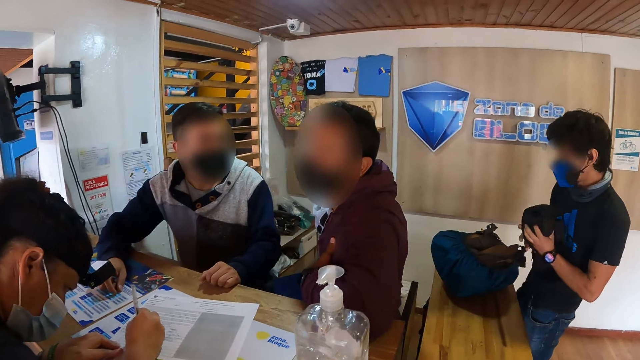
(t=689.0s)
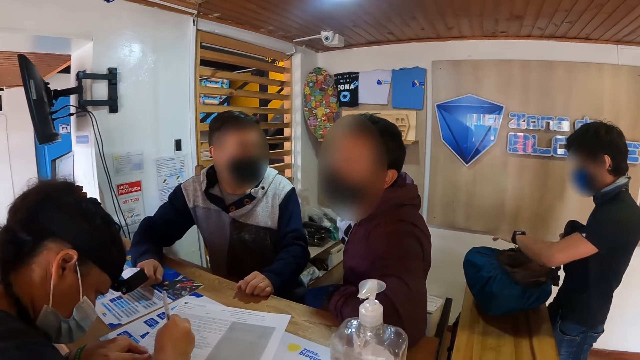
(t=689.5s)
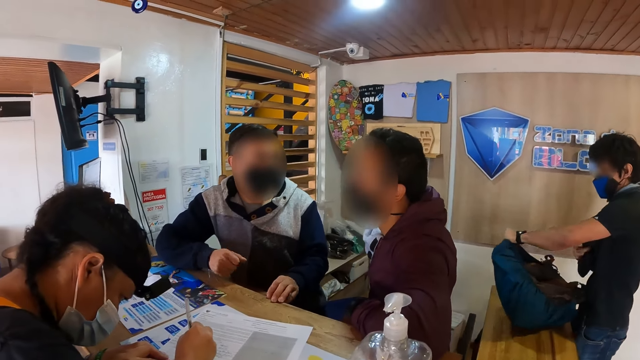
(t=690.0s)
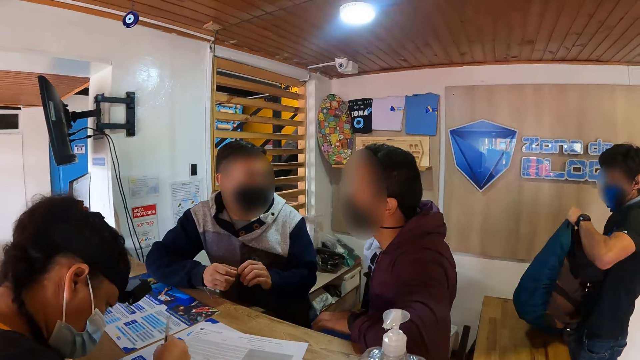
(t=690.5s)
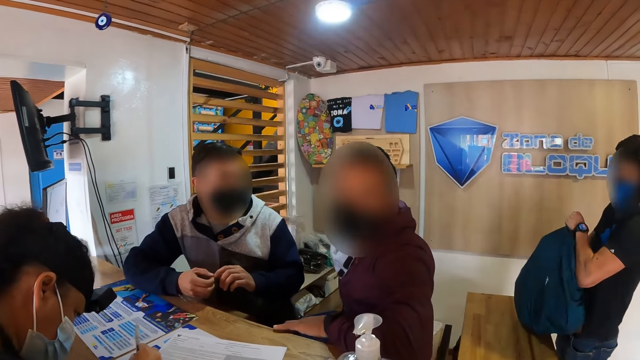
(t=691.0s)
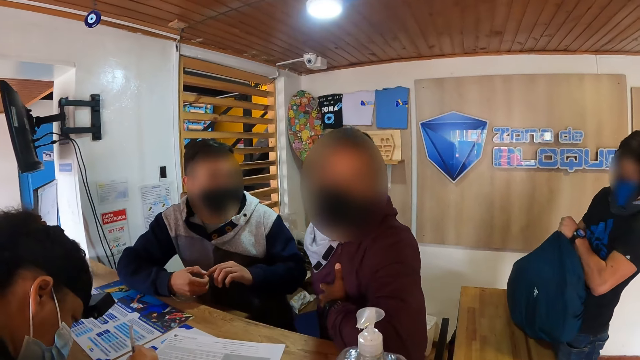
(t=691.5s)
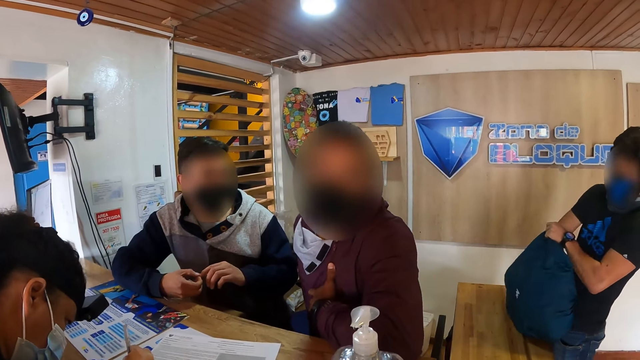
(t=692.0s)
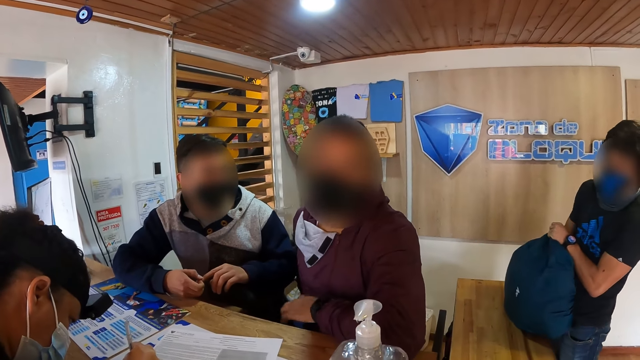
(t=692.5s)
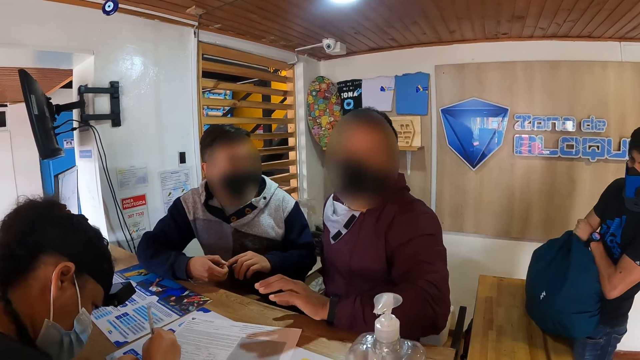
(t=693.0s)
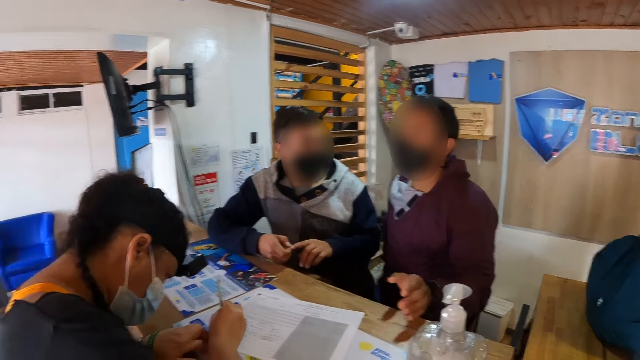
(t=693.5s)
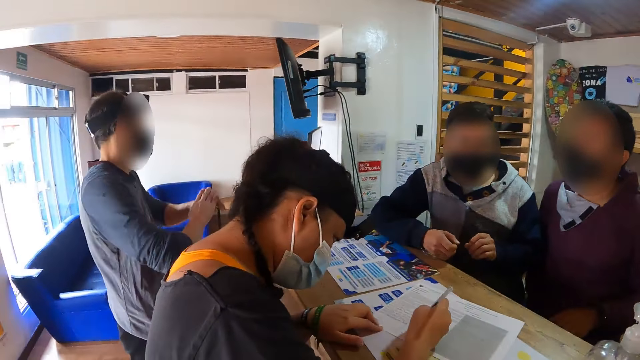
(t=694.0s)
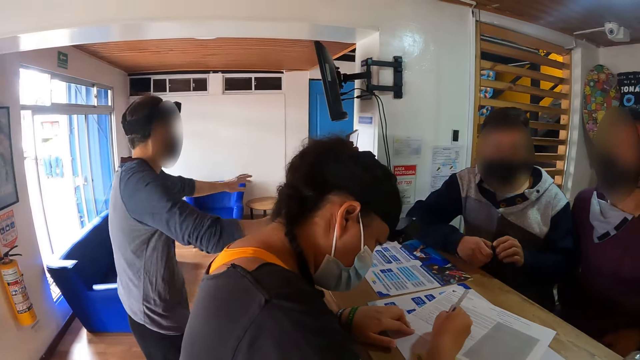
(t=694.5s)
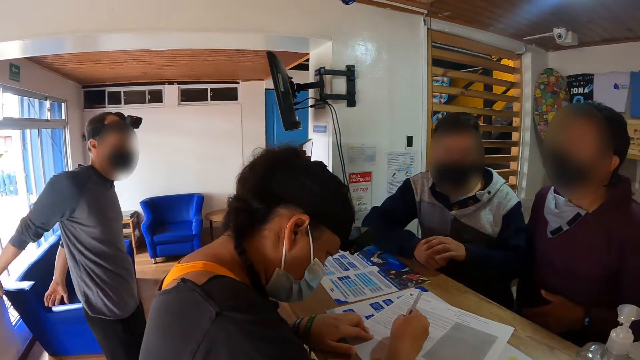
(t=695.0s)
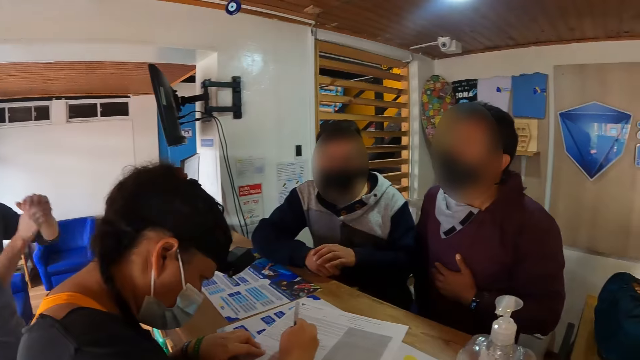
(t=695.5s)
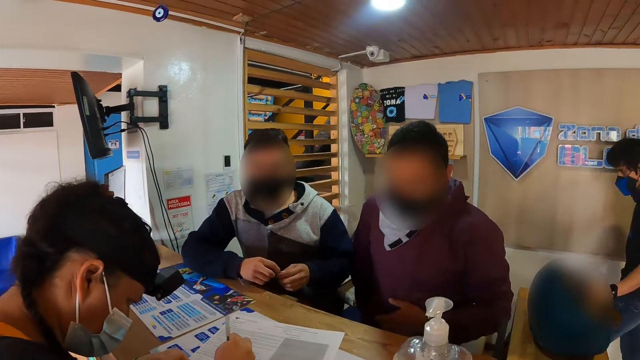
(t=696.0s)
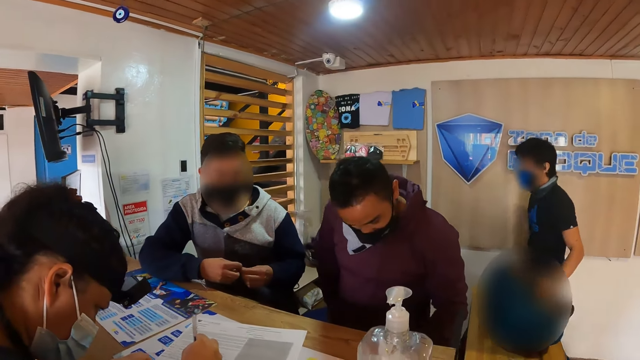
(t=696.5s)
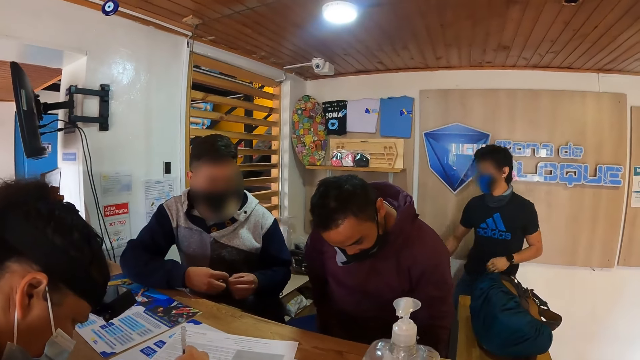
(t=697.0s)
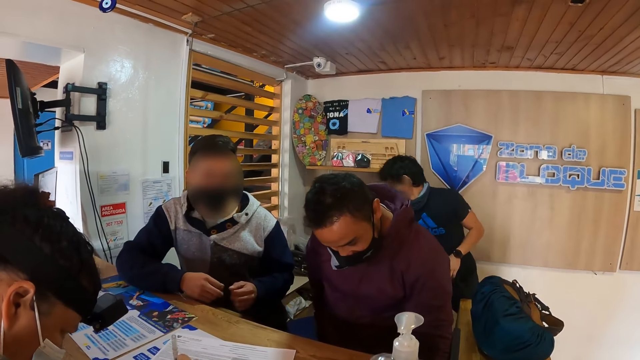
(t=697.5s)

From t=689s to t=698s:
A man converses with another man. The other man removes his right hand from the countertop and removes his left hand from the countertop. The first man converses with the camera wearer. They look around.

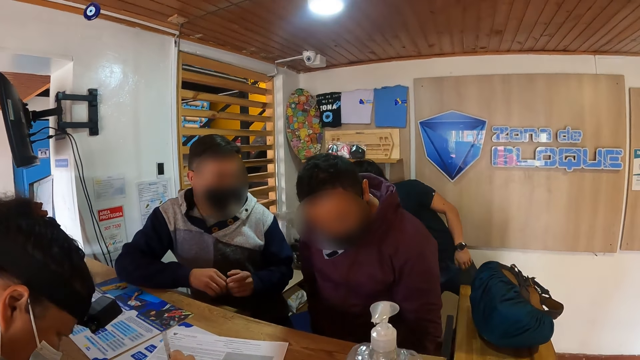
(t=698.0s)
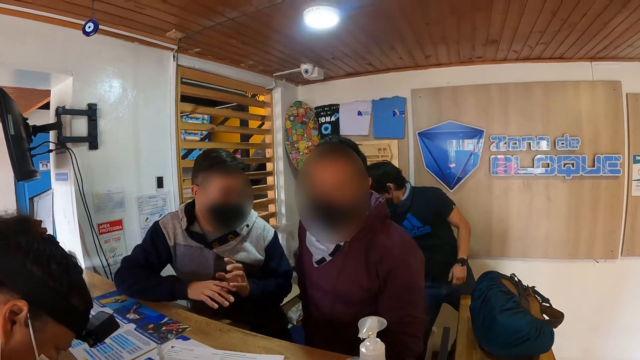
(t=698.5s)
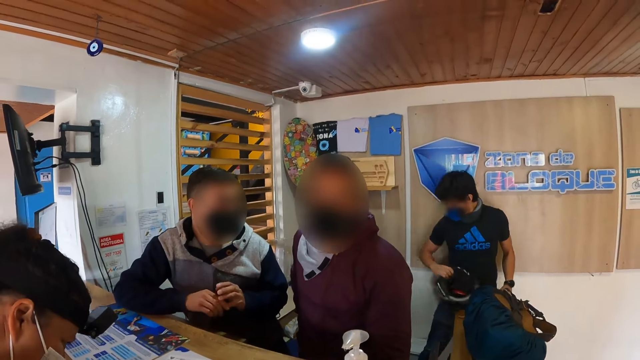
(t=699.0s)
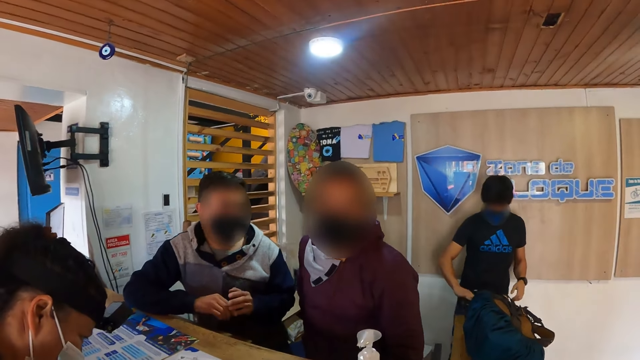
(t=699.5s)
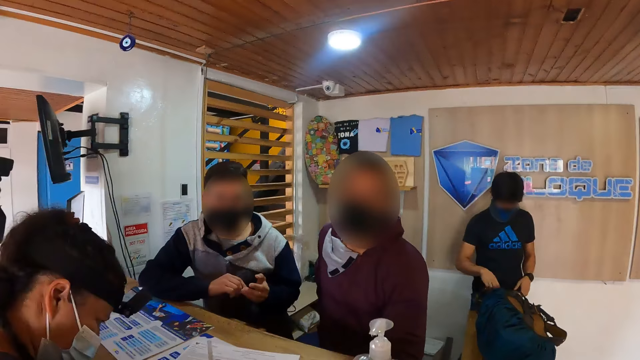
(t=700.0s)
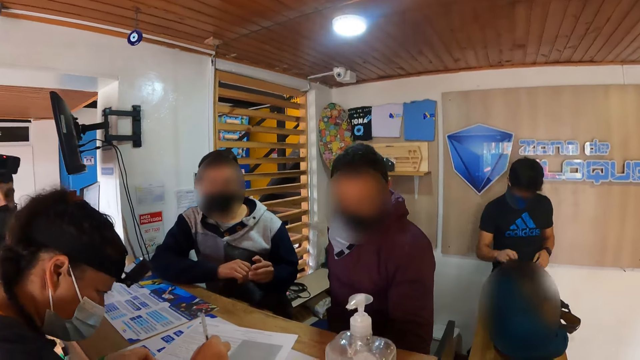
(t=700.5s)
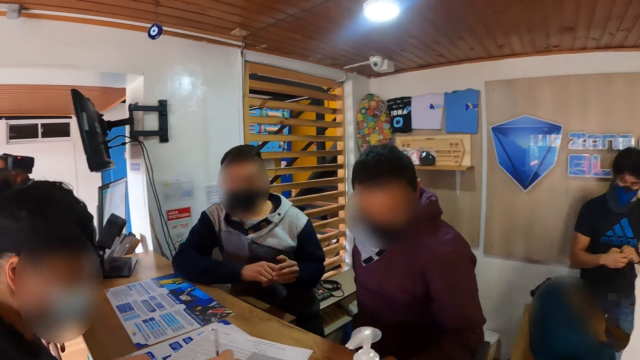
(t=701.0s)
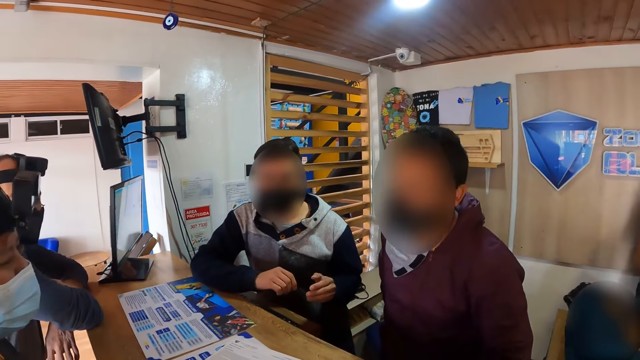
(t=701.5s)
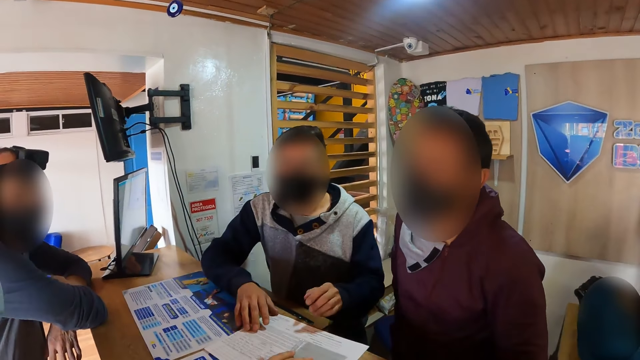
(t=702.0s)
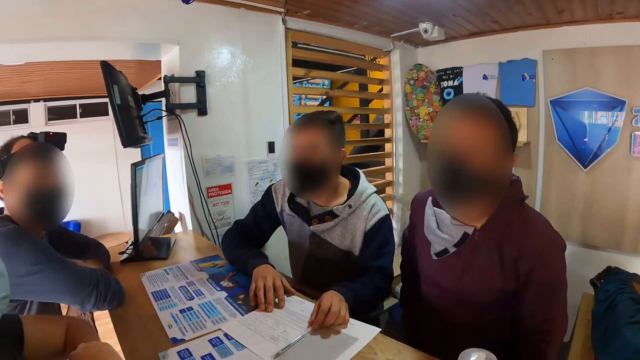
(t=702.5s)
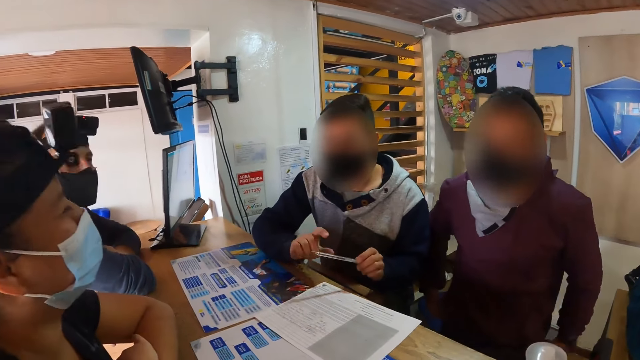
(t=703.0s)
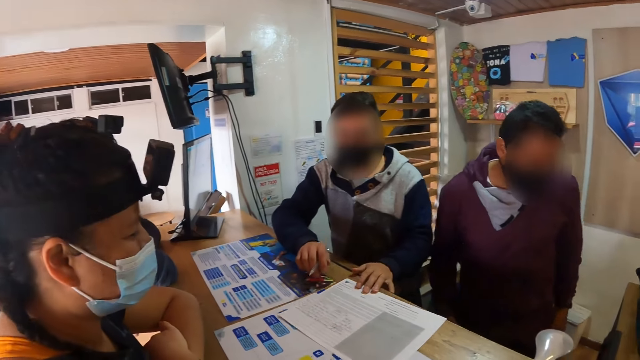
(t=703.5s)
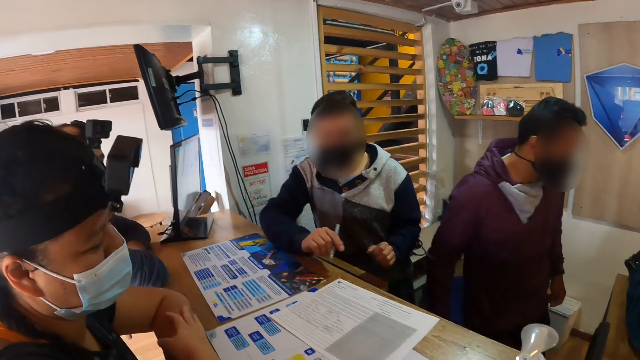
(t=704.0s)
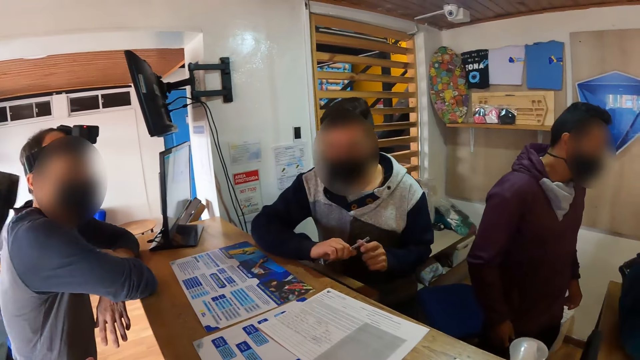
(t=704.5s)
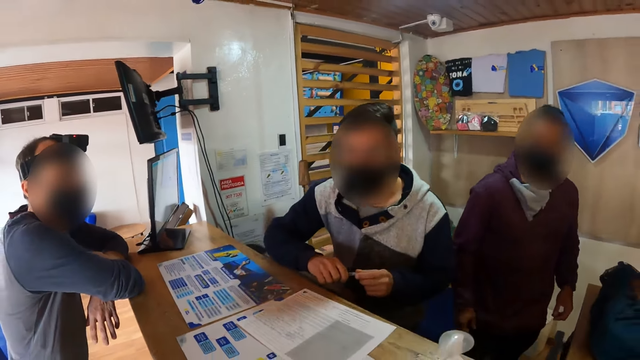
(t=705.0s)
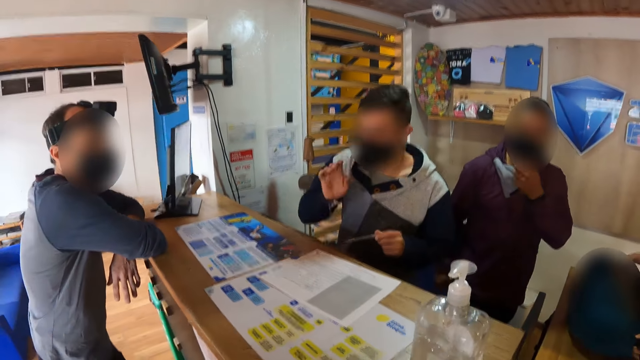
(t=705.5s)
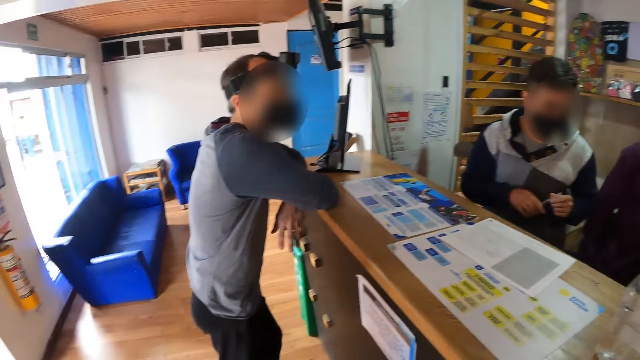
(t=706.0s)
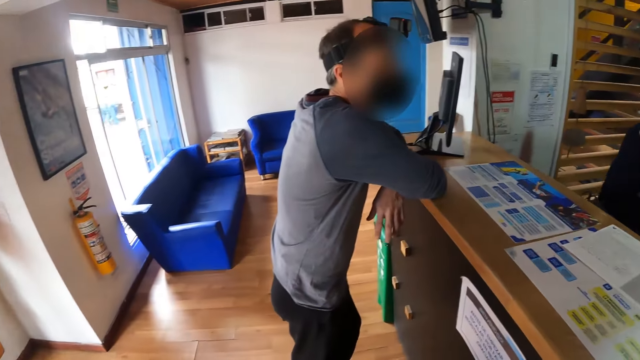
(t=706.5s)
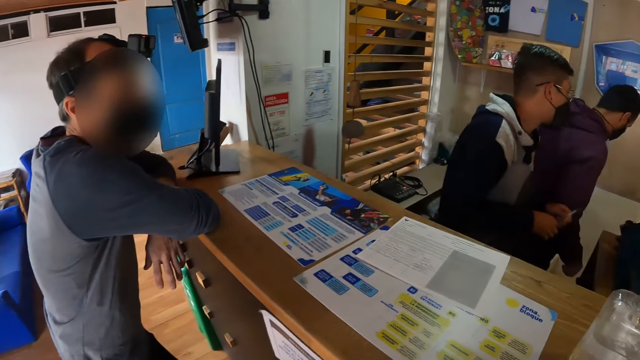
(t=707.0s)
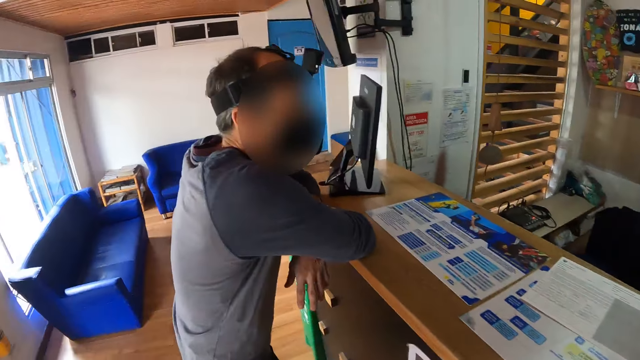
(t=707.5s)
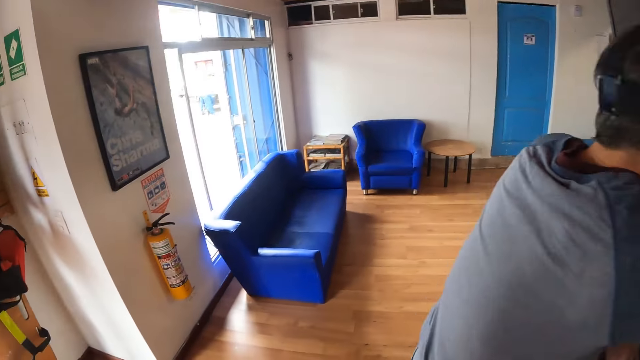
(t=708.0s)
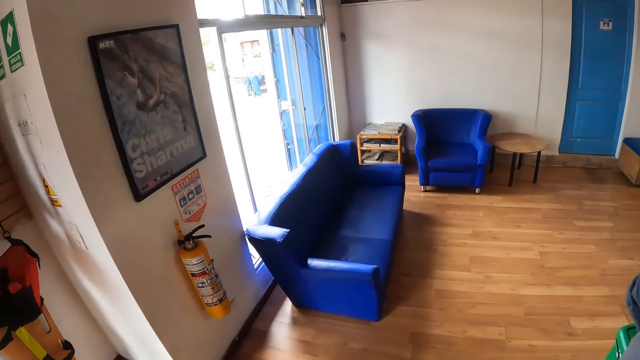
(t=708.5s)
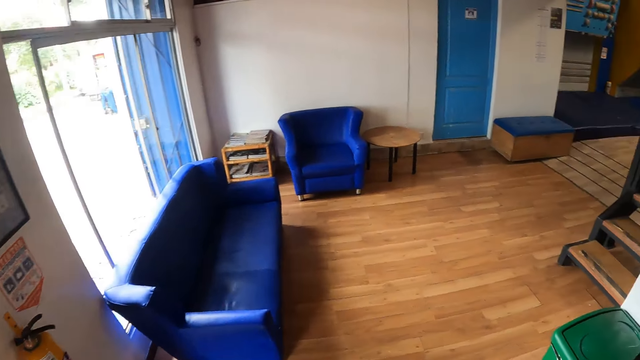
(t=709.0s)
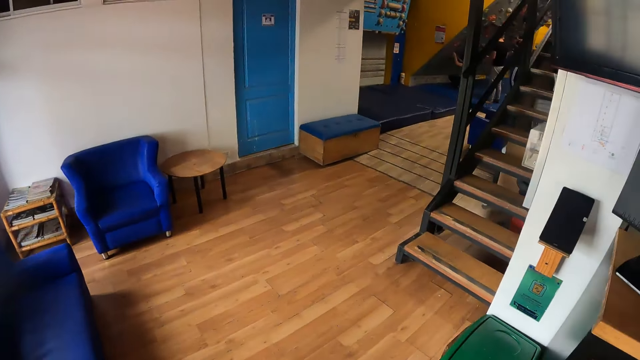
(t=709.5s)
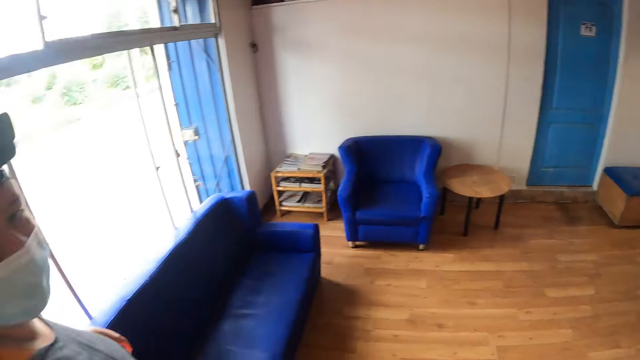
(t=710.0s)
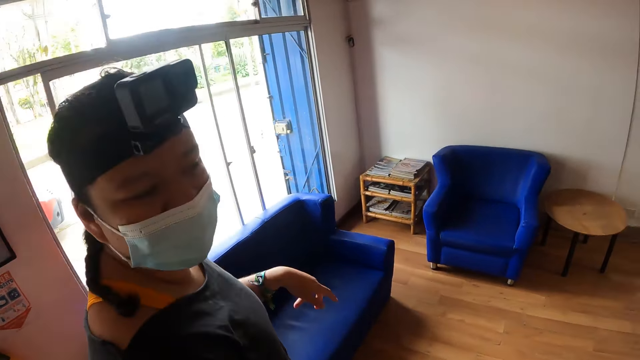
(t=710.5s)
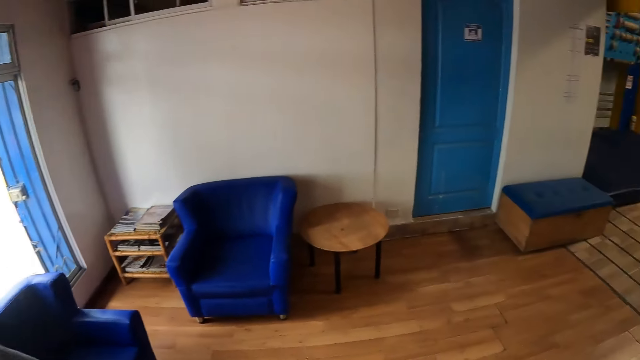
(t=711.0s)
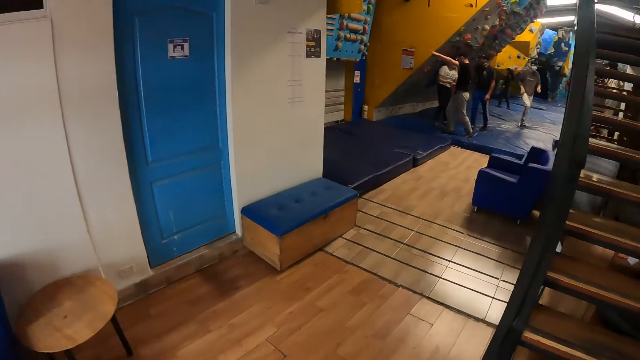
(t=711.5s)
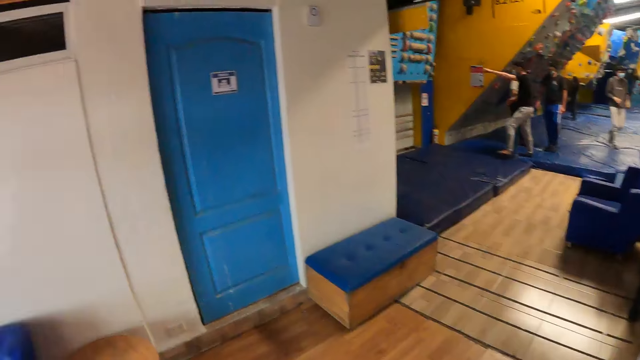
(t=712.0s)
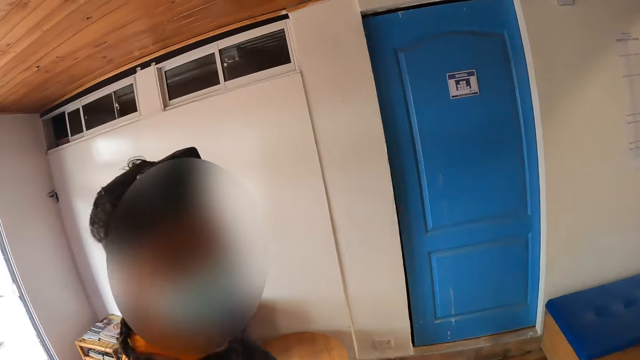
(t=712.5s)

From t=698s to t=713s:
The camera wearer dialogues with a man. Another man places his right hand on the countertop and places his left hand on the countertop. He picks up the pen on the countertop with his left hand. He passes the pen from his left hand to his right hand. He moves the paper on the countertop with his left hand. He removes his left hand from the countertop. He places his left hand on the pen in his right hand. The camera wearer looks around. They walk around. They walk towards the climbing gym. They converse with a woman. They look around.
